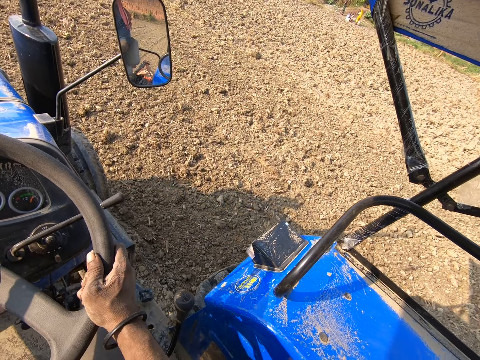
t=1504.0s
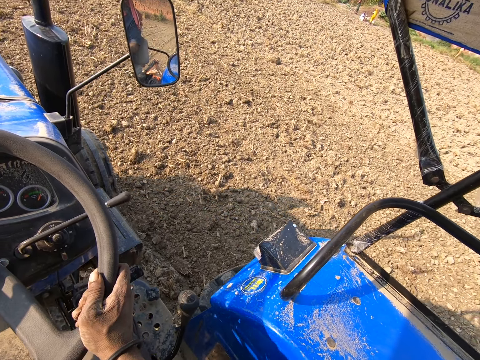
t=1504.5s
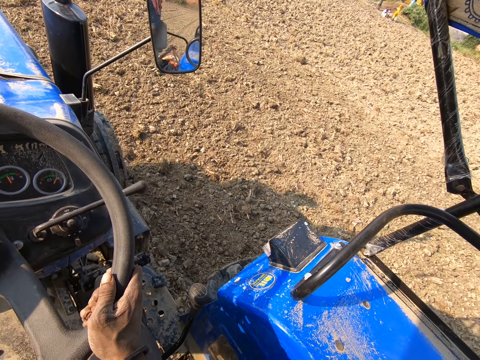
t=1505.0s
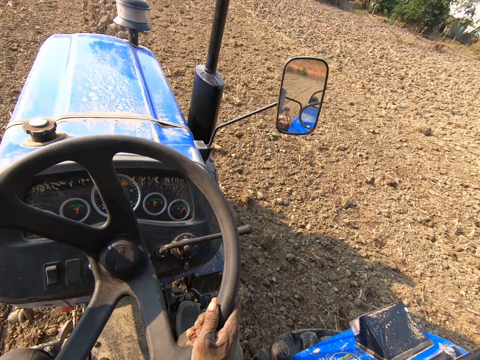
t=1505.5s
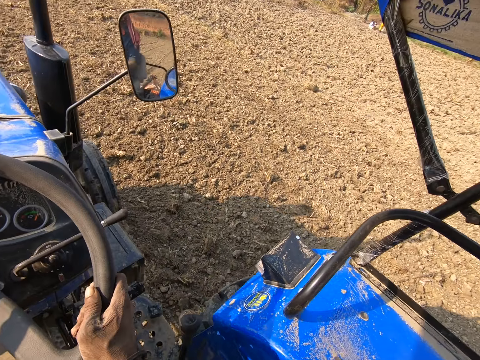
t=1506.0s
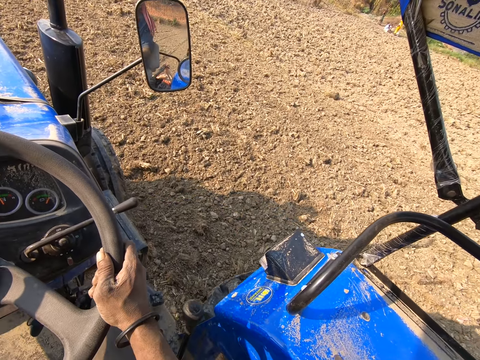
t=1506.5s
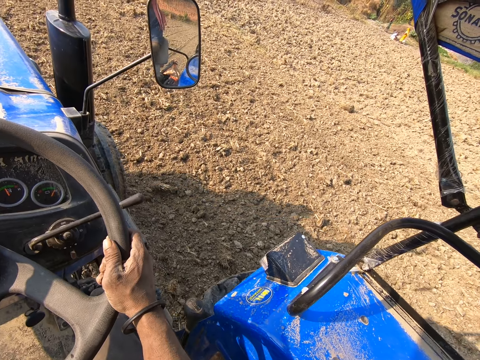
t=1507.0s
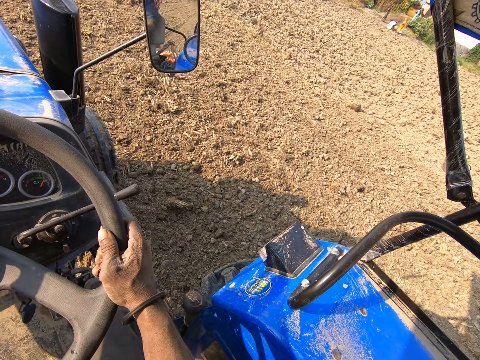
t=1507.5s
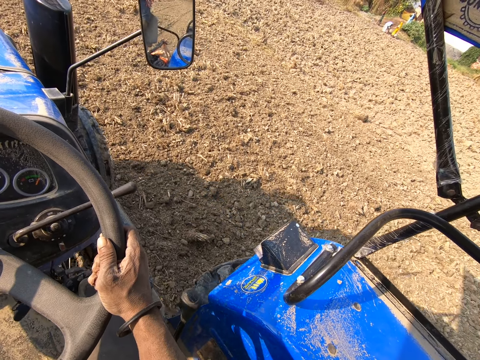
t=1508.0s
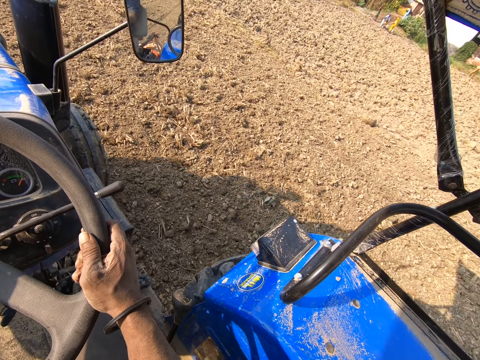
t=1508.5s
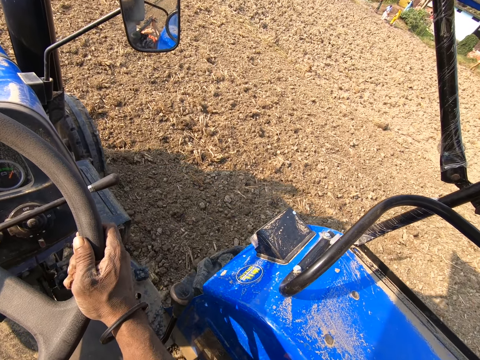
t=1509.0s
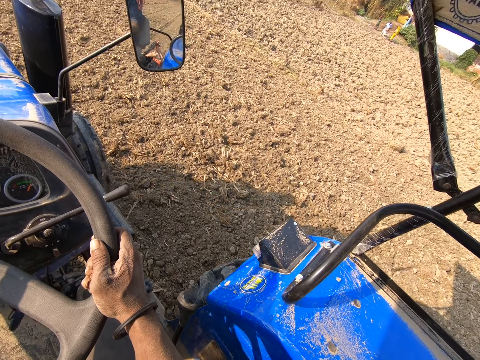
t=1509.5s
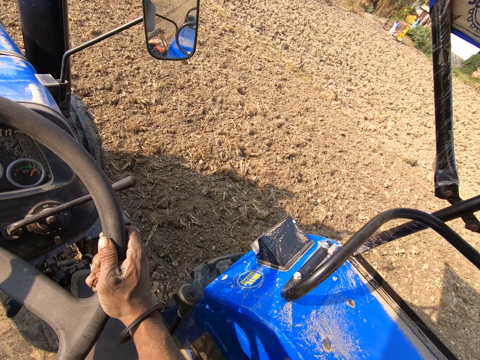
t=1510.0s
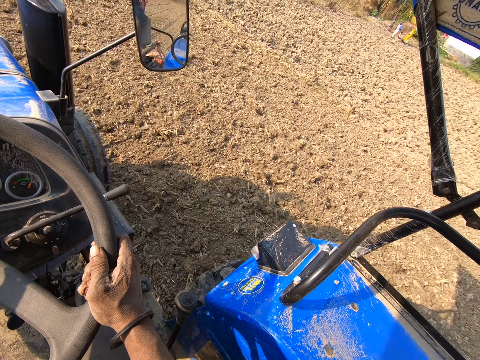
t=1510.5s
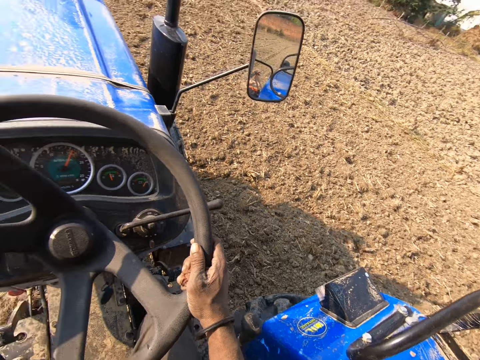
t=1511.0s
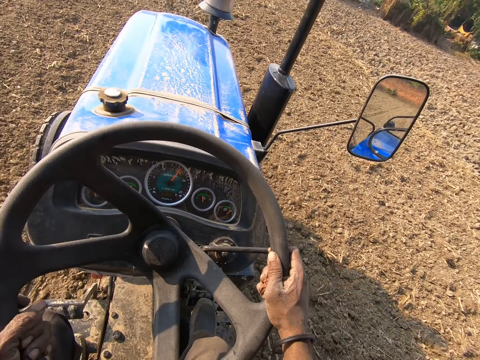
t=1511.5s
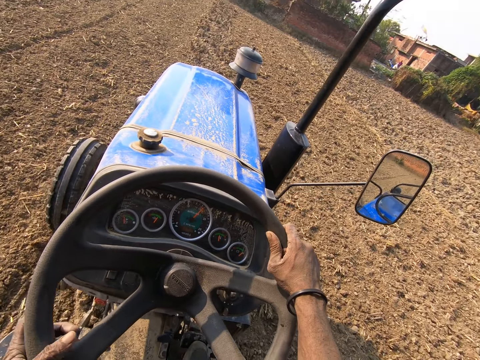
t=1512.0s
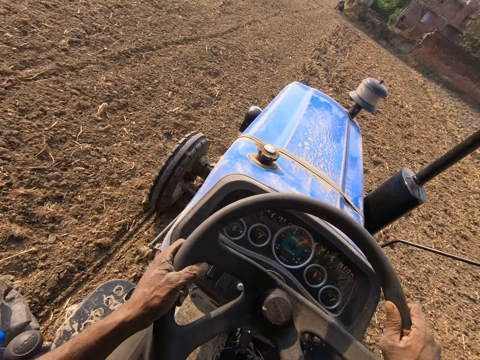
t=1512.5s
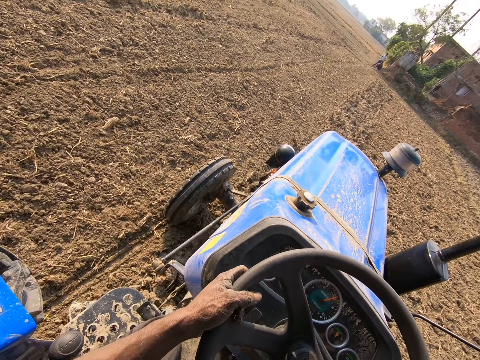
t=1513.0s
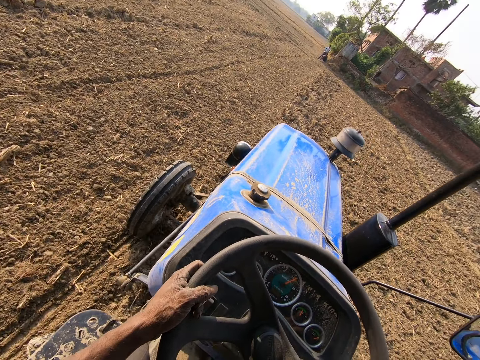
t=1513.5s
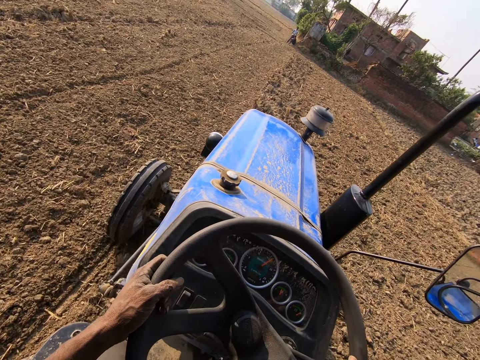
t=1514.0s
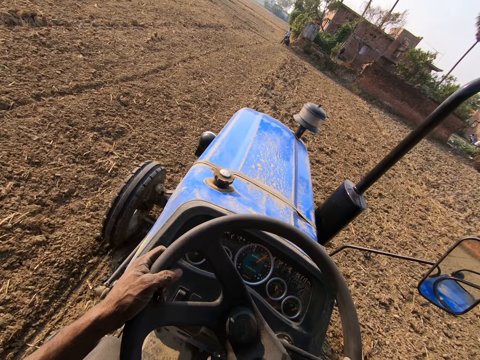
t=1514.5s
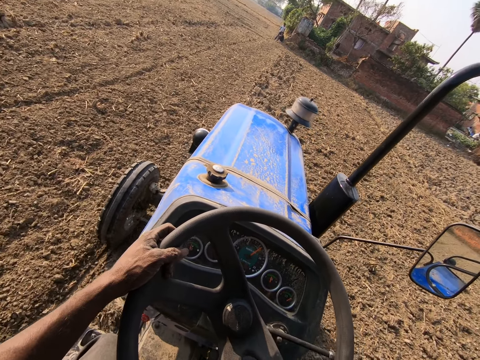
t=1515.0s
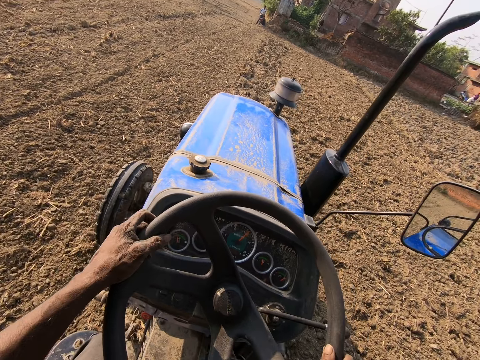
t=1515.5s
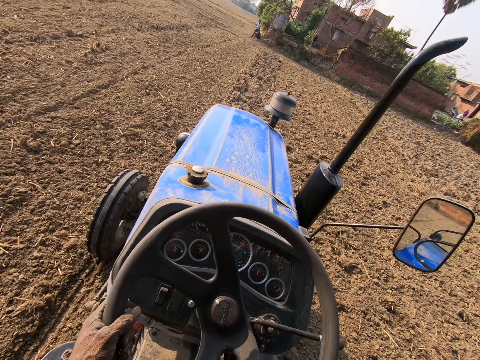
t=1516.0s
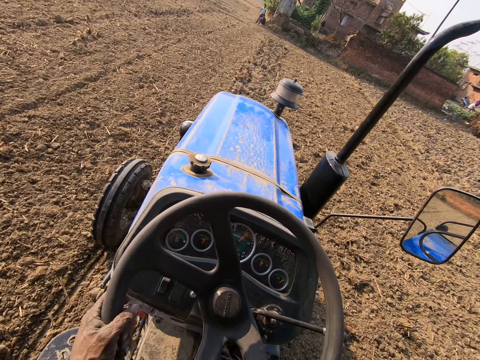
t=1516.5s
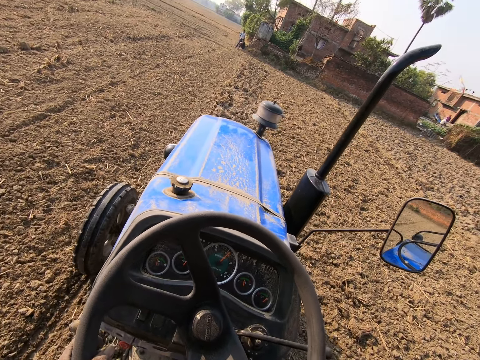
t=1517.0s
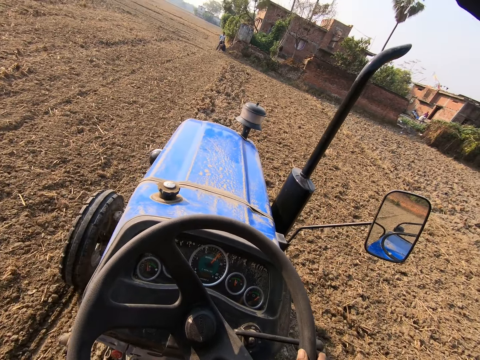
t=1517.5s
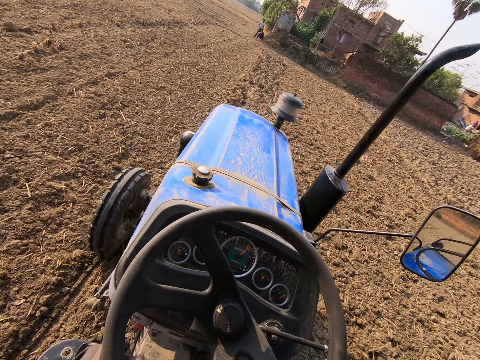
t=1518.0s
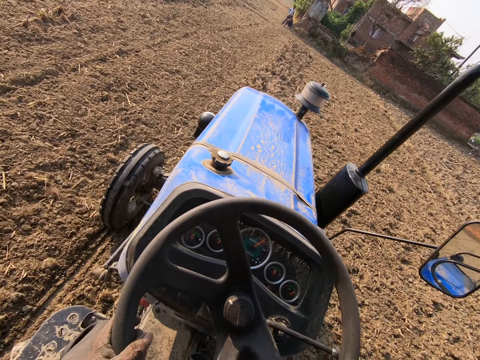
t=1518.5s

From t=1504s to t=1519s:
A person walks in the garden. Another person stands in the garden. Another person sits in the garden. Another person stands in the garden.

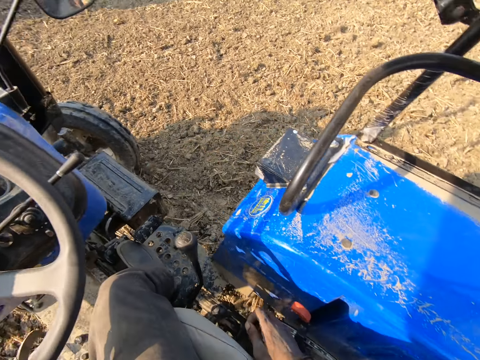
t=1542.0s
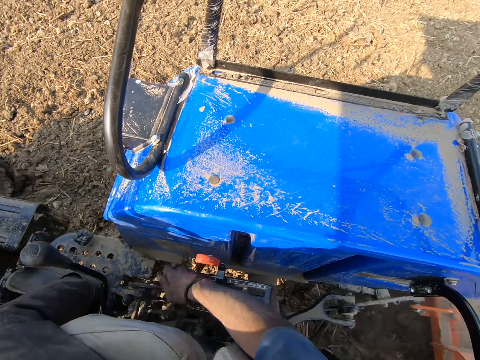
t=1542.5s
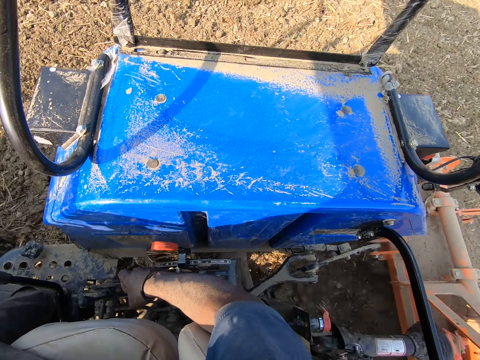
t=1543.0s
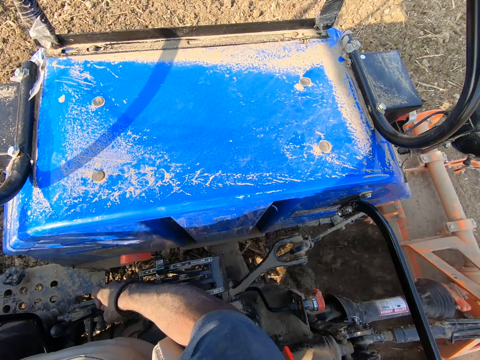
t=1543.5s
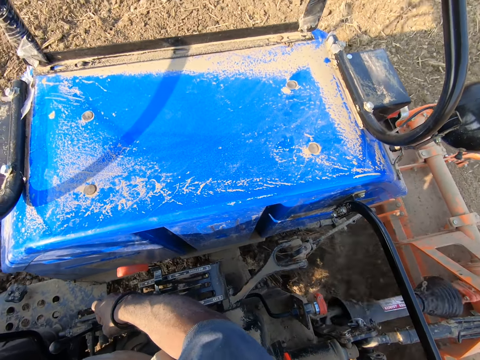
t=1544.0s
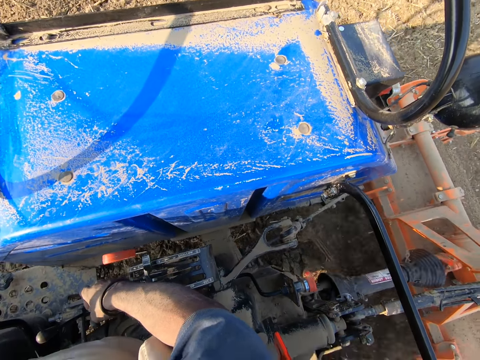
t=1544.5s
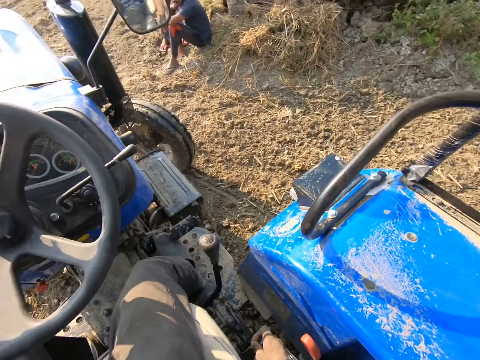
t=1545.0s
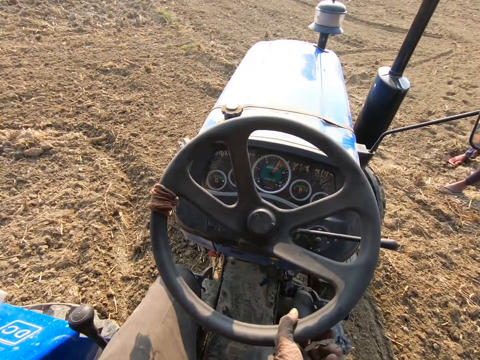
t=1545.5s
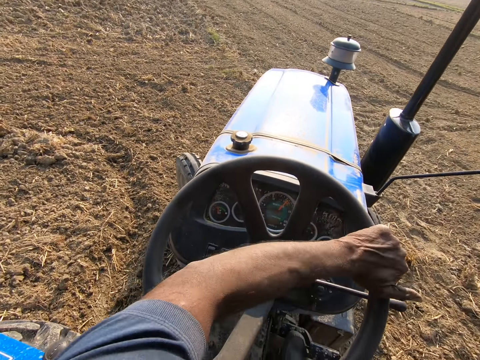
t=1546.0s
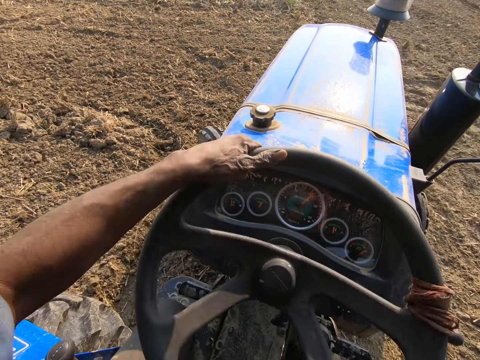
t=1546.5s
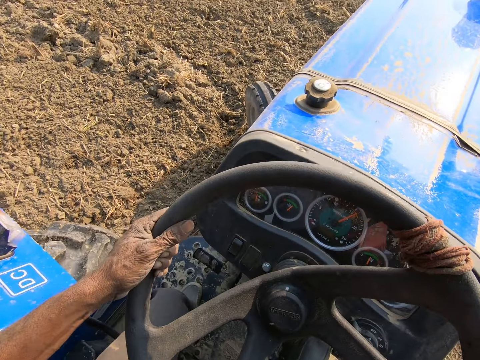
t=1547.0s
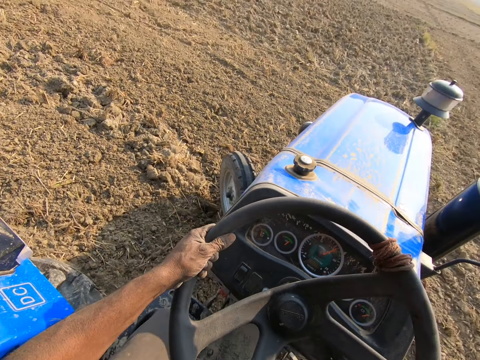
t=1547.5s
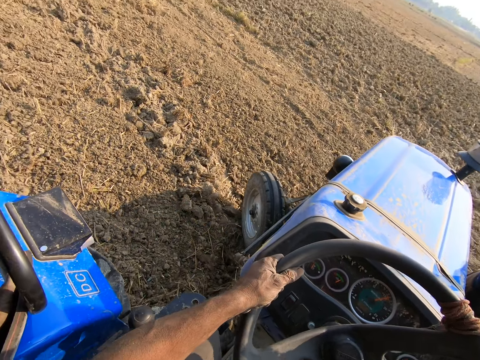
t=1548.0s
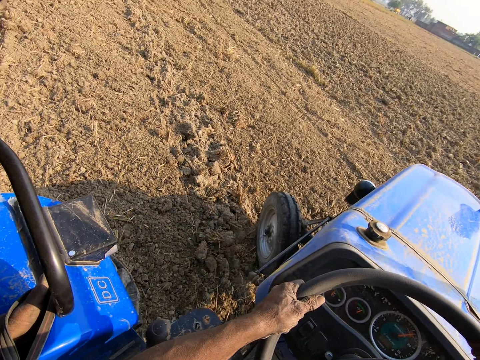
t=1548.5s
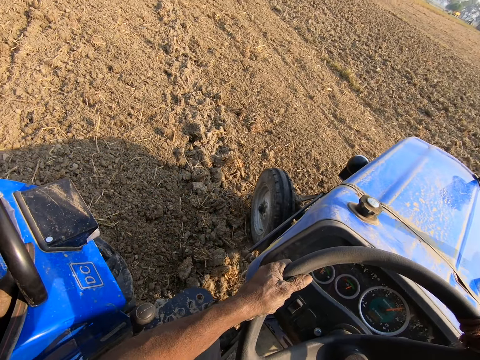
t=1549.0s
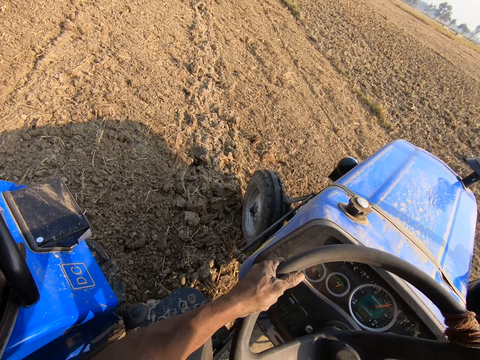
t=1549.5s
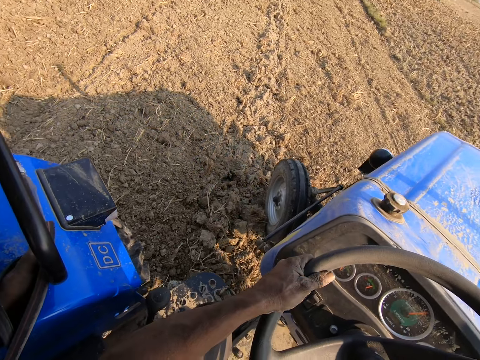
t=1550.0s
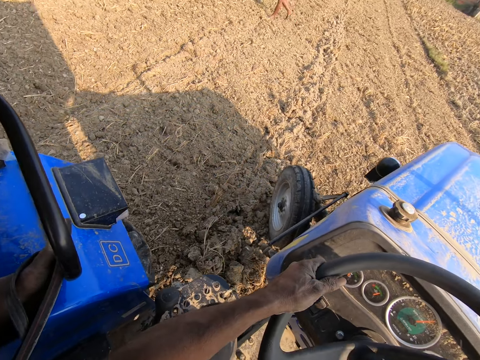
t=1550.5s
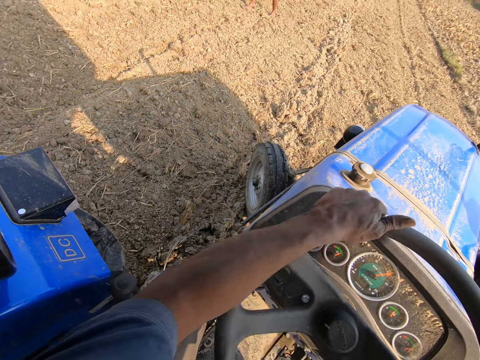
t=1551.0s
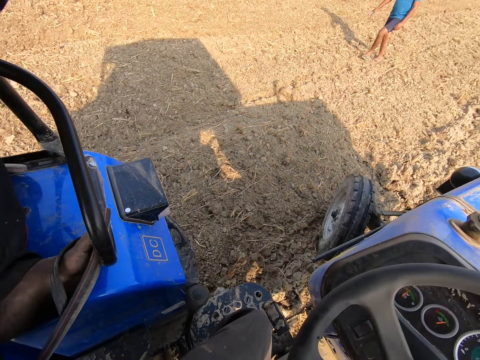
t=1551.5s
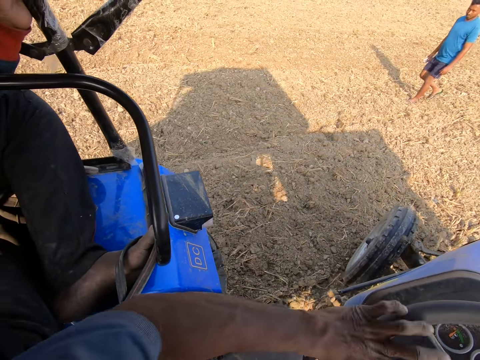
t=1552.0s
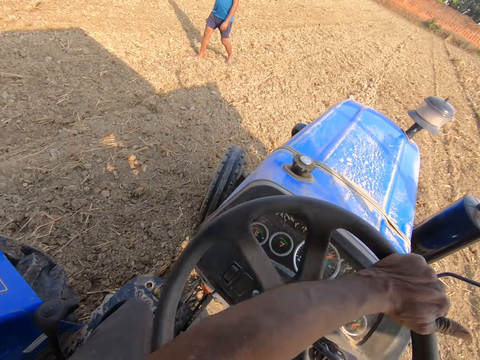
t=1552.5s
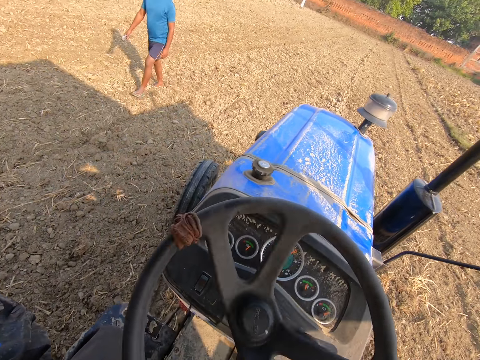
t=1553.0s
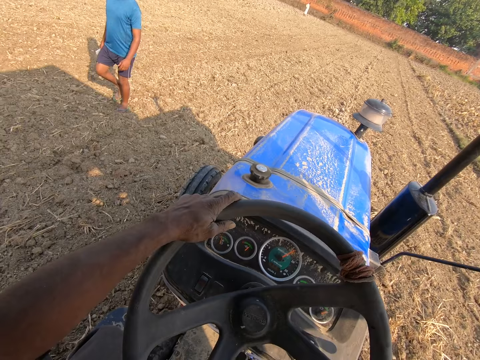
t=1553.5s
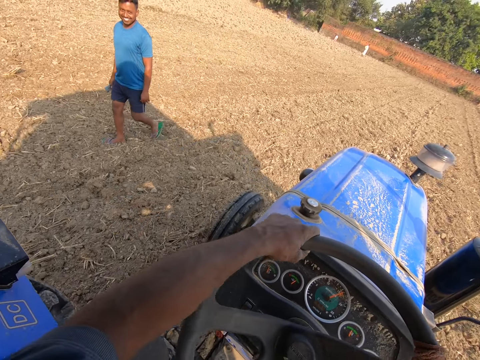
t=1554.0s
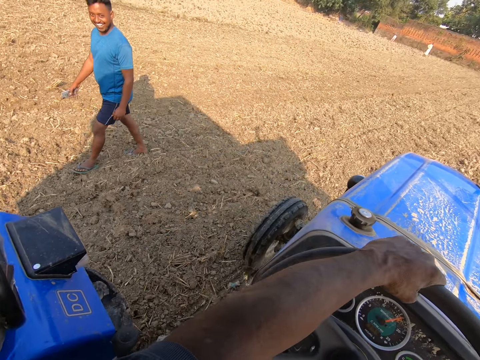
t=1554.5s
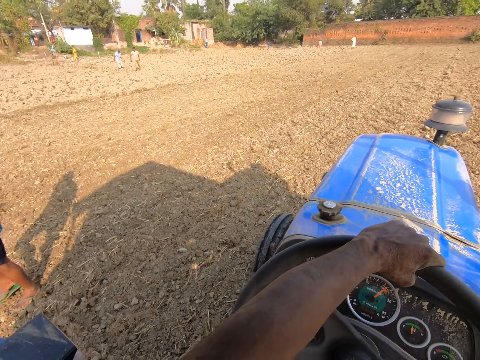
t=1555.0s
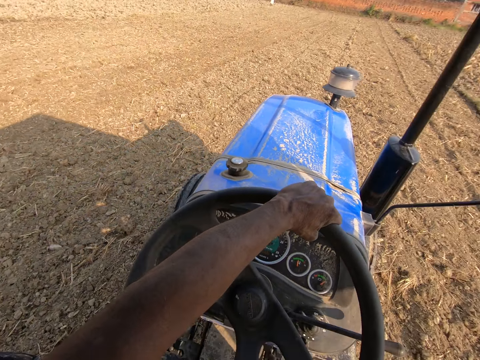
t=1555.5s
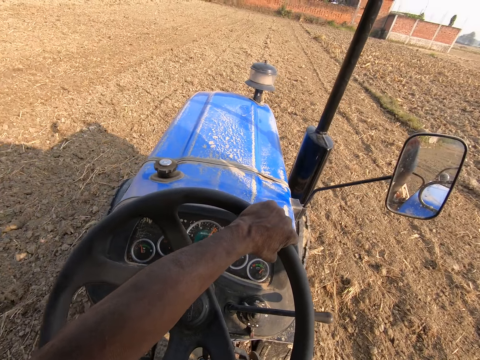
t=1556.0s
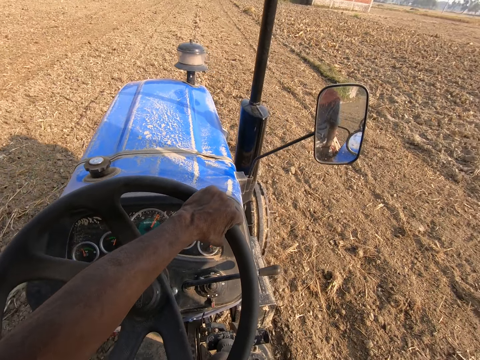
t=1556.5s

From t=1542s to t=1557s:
The camera wearer places his hand on the handbrake. He drives the tractor on the farmland. A person walks in the garden. The person smiles at a man.
